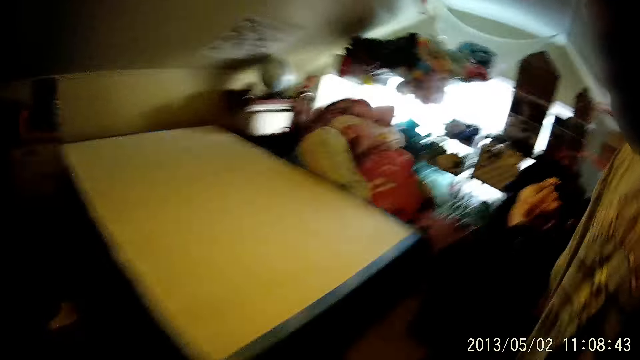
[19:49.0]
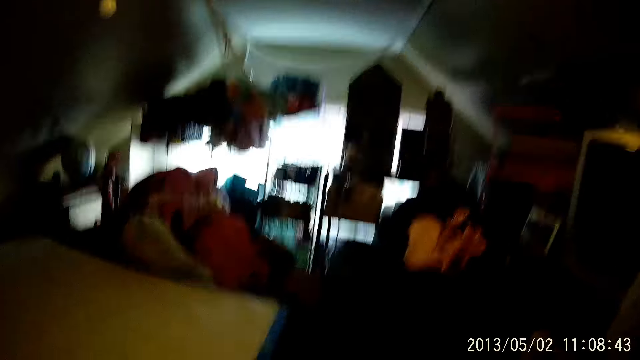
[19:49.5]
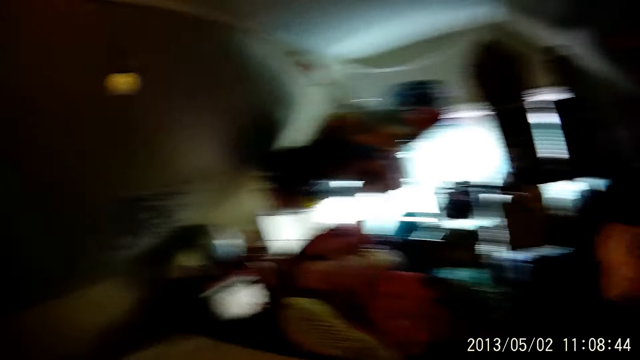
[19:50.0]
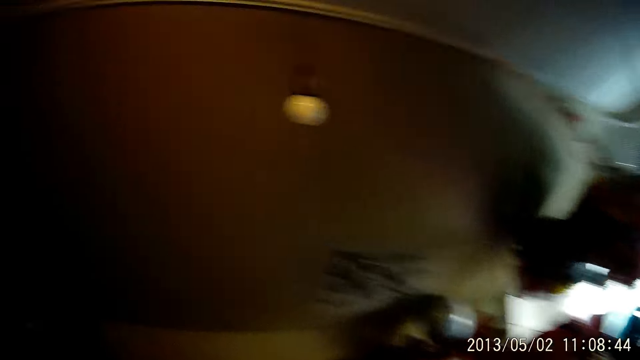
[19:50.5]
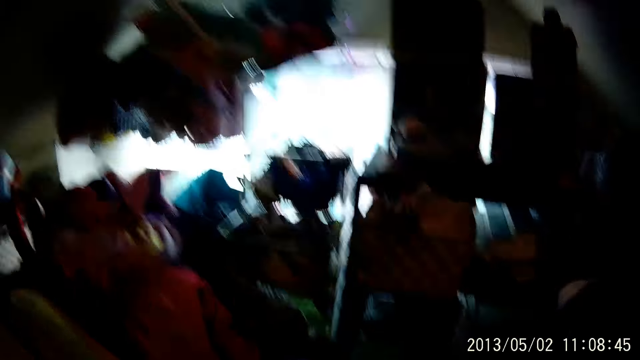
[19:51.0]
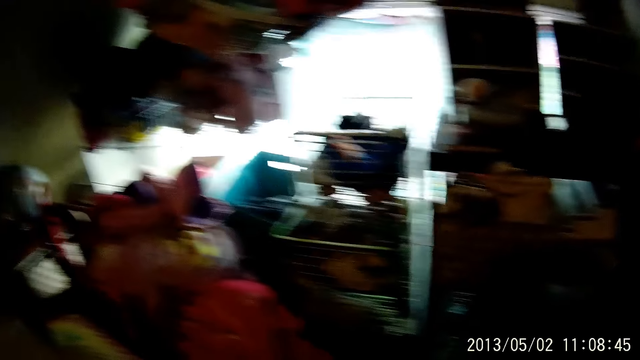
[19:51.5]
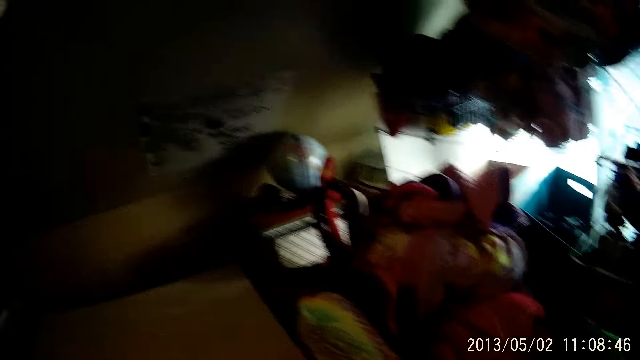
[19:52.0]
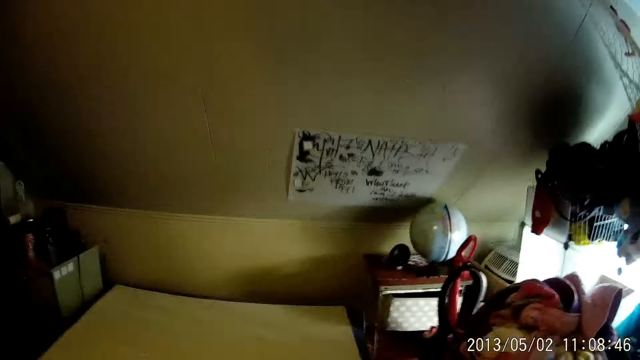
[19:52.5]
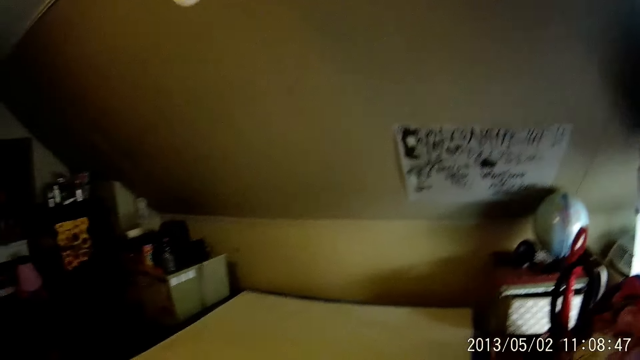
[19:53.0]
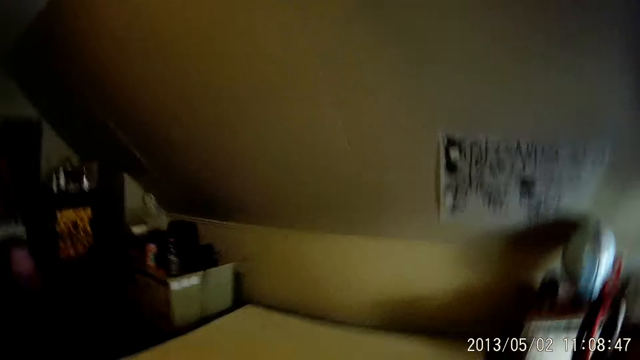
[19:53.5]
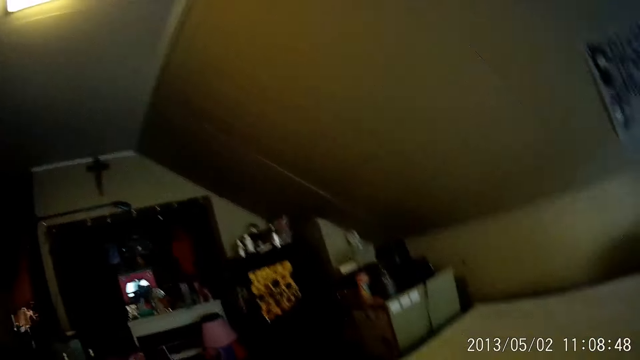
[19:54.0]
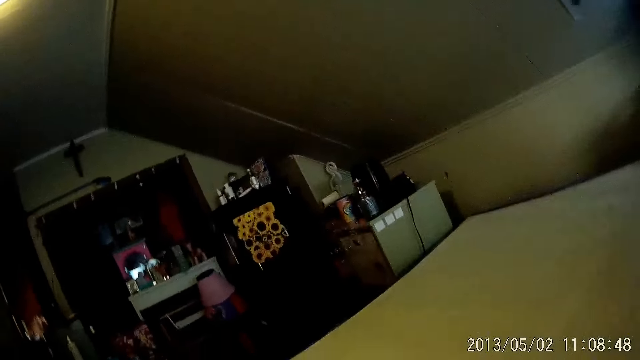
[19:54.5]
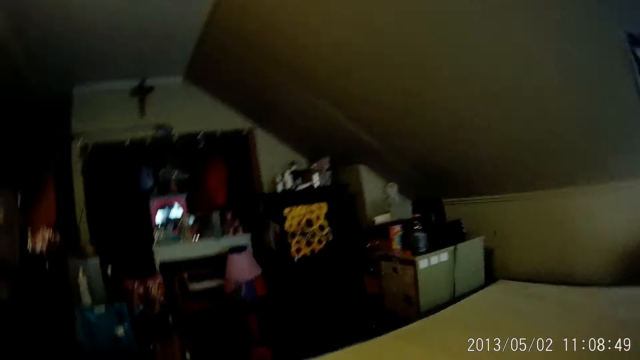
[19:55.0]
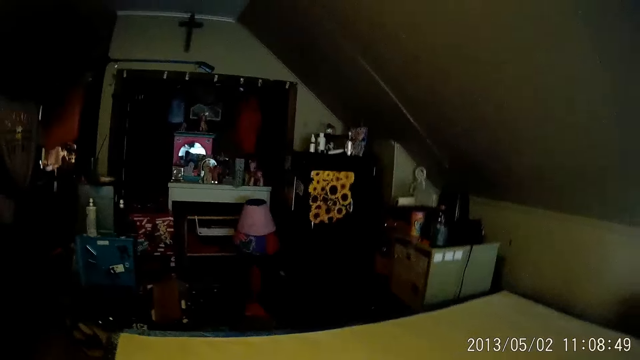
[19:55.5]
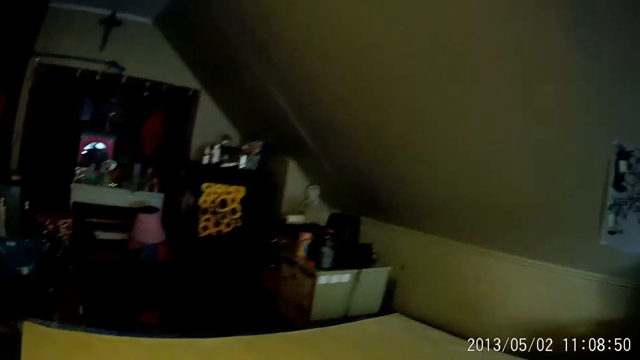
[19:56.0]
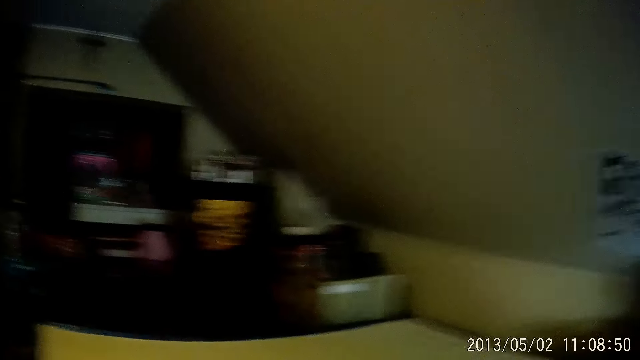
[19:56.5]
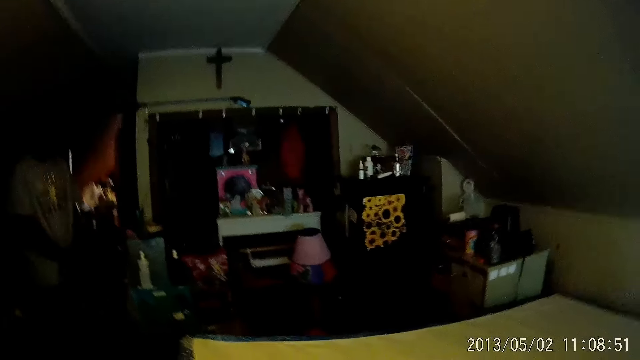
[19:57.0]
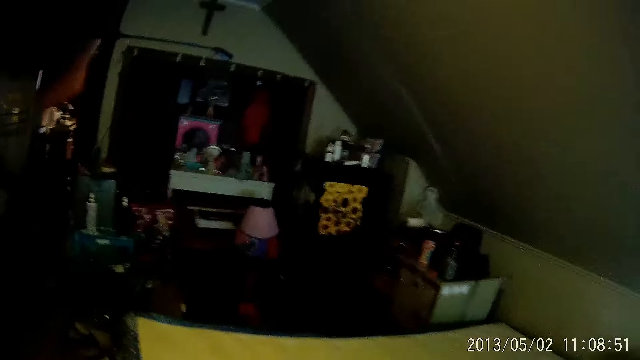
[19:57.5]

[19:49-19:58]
The camera wearer looks around.

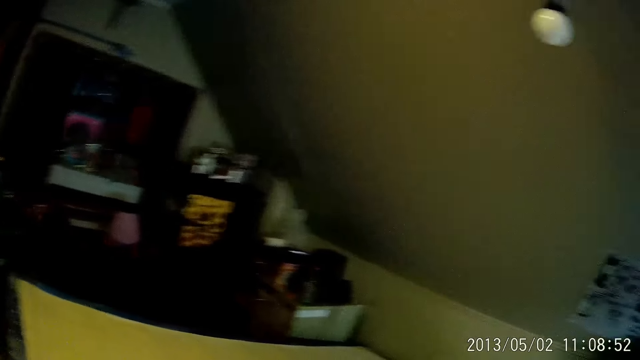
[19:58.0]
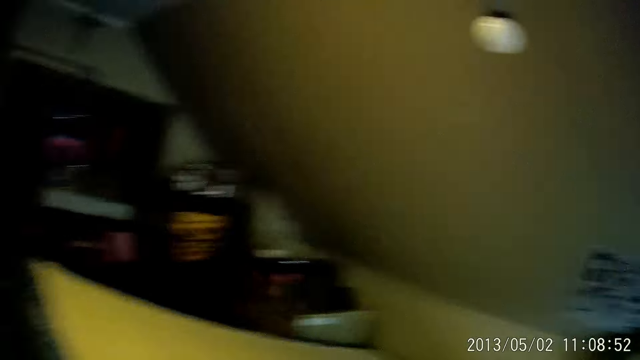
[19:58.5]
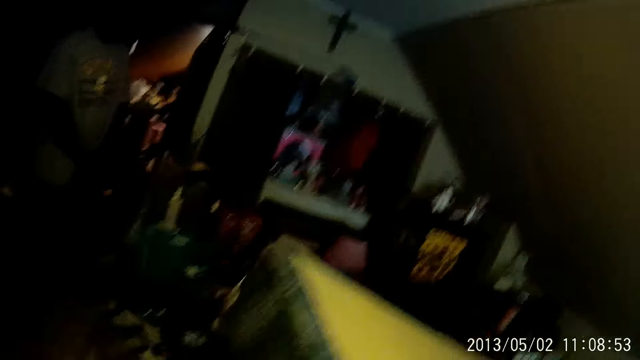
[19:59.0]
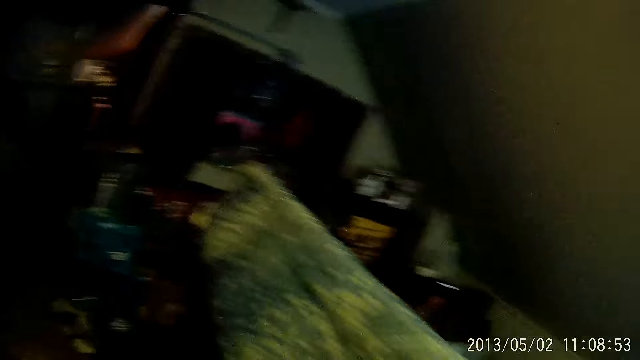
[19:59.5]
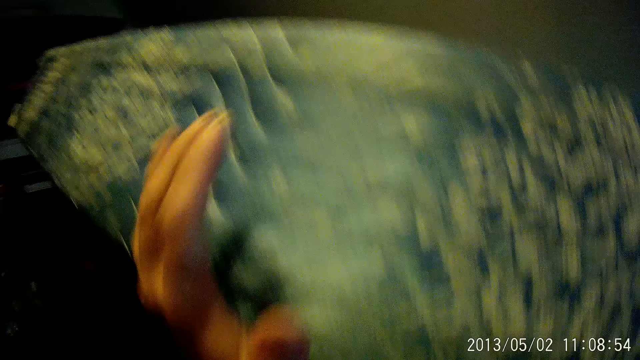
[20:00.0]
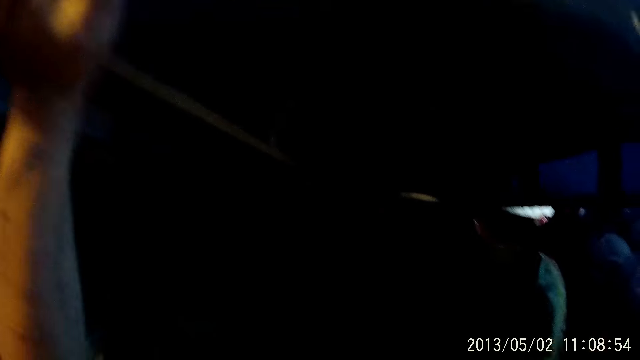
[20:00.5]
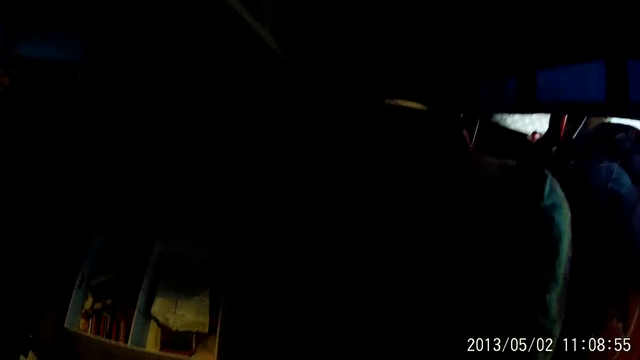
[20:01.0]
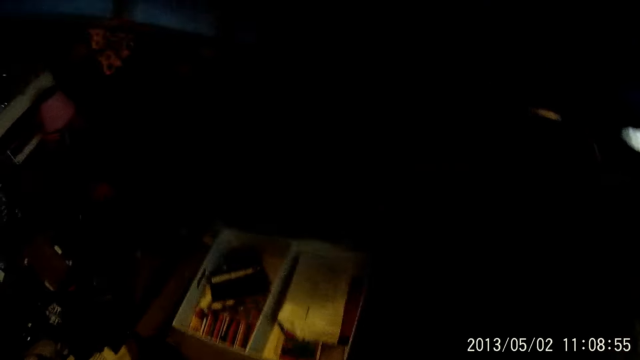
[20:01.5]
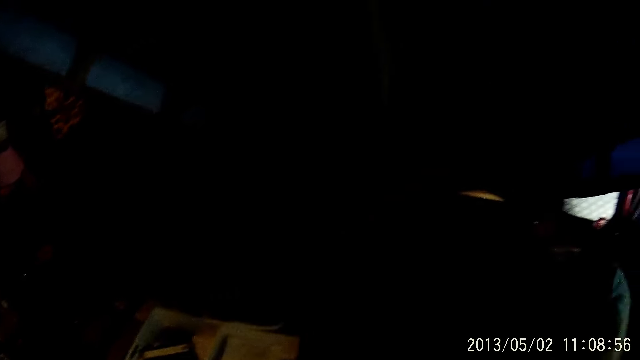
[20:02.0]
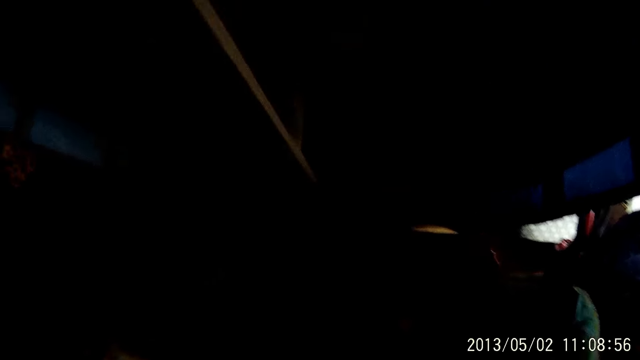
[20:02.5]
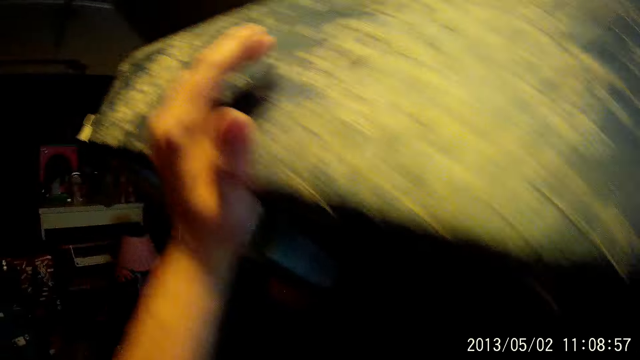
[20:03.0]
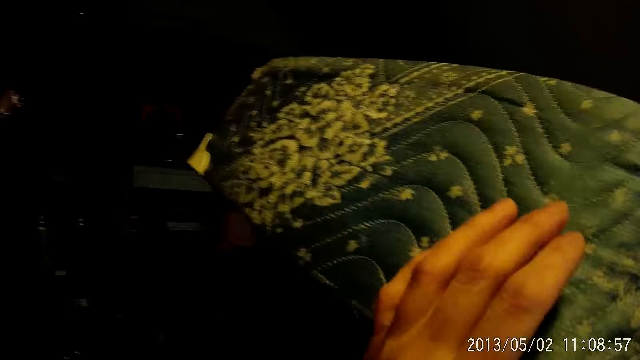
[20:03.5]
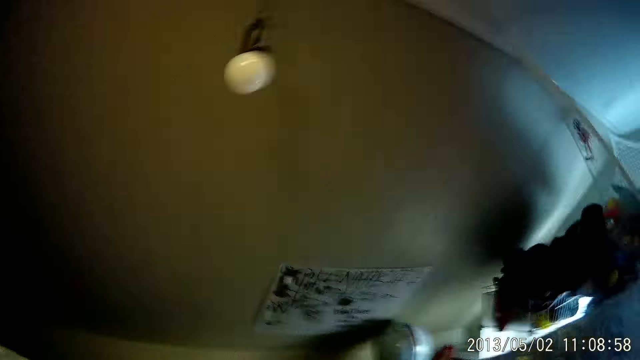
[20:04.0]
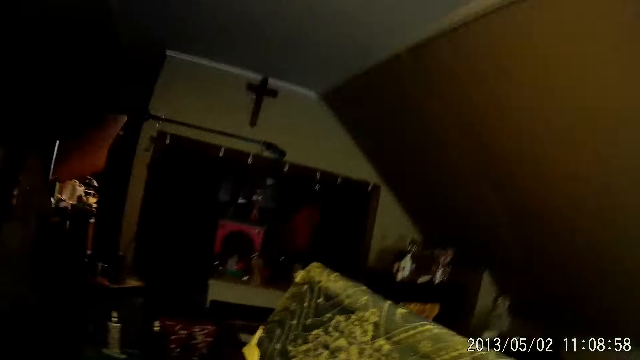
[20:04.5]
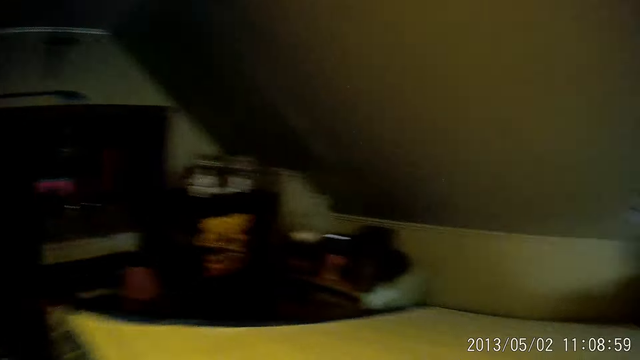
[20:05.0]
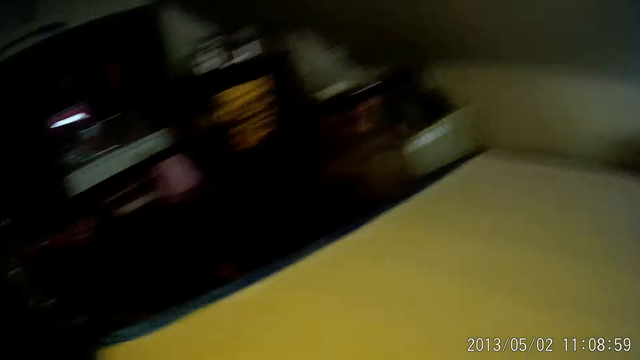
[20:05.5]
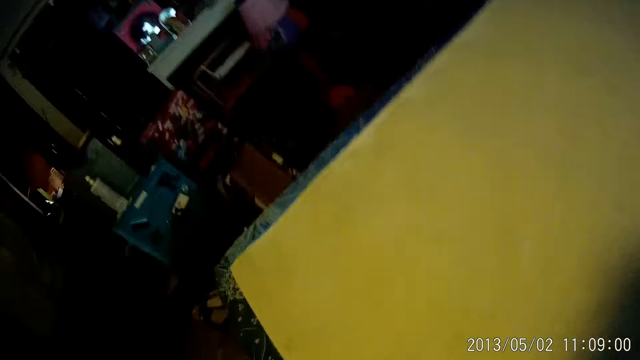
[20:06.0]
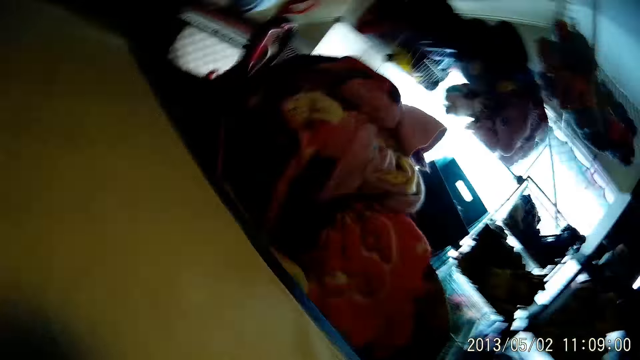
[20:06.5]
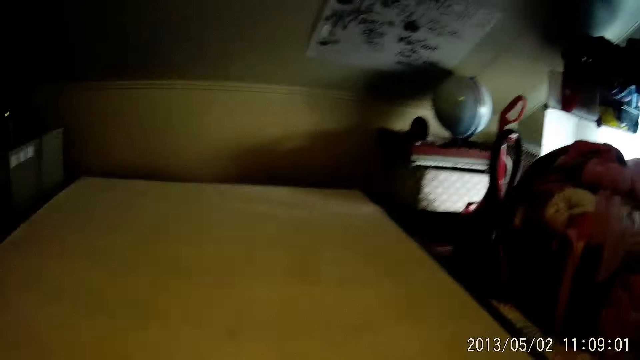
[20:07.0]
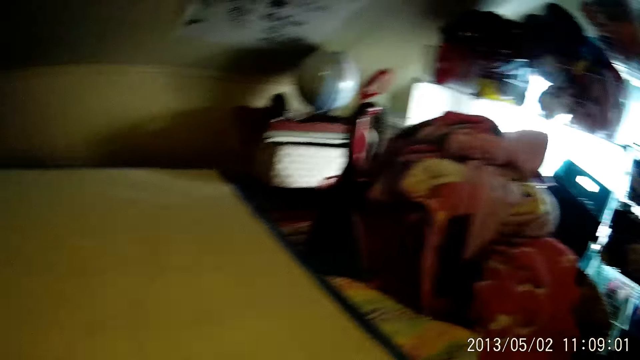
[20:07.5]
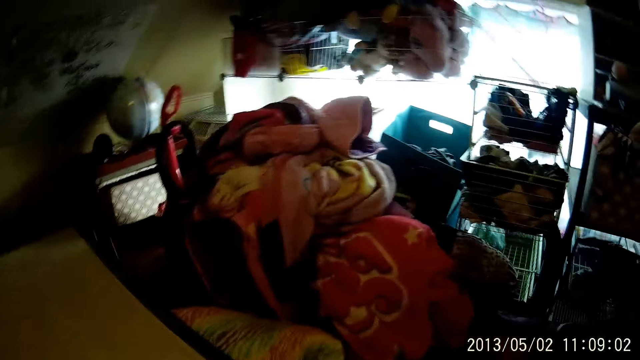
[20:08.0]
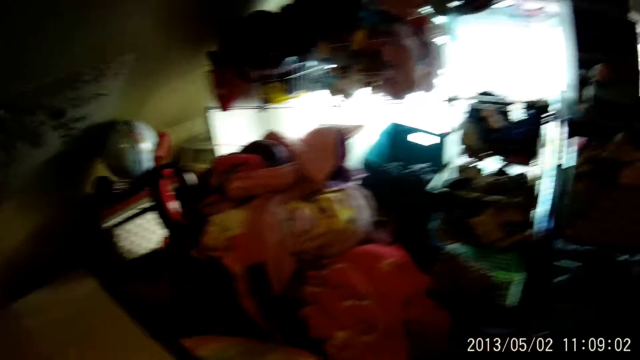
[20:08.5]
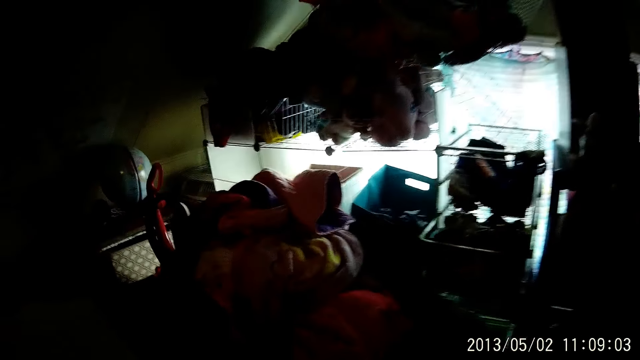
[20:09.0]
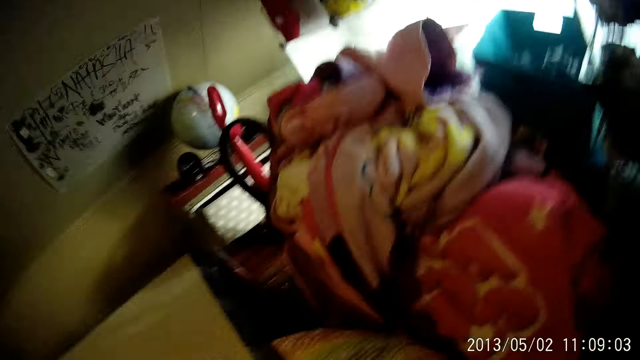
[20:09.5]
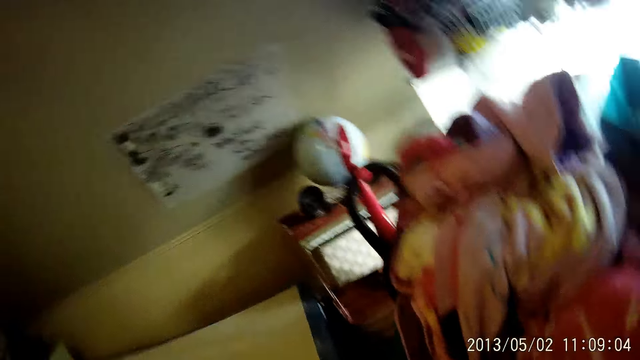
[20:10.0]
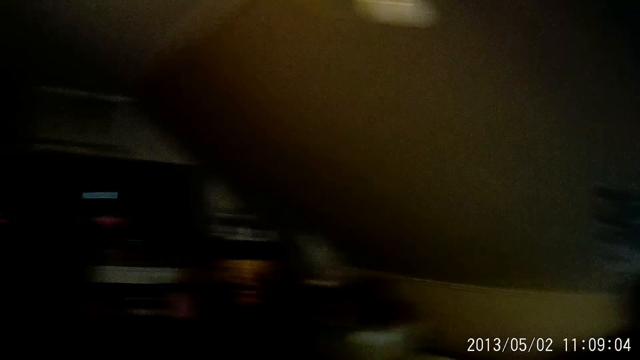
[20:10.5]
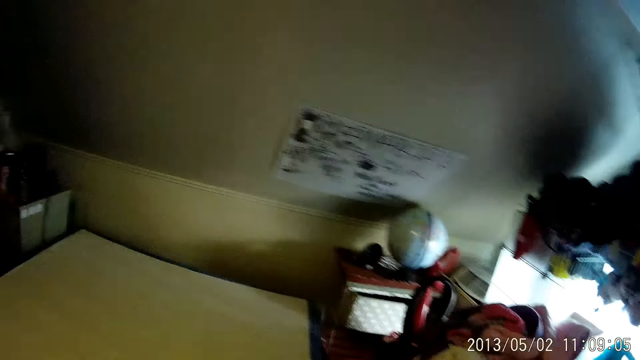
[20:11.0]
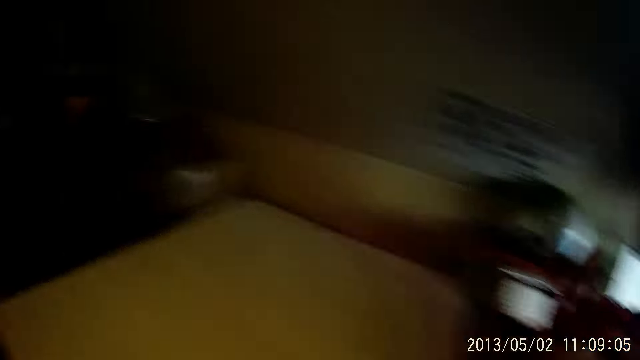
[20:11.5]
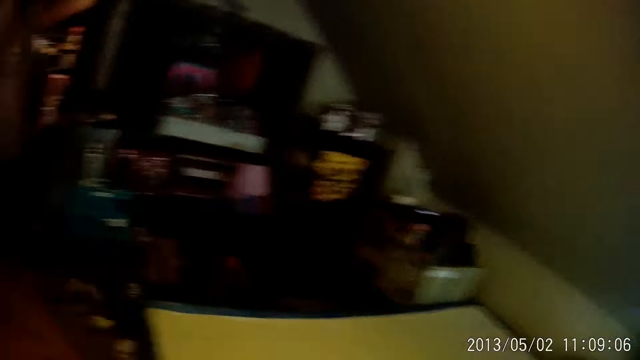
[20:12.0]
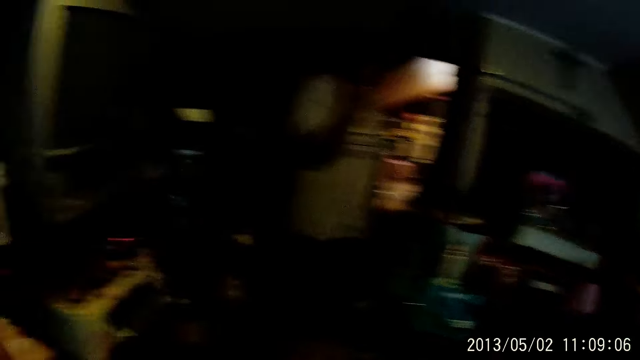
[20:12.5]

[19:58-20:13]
The camera wearer lifts a bed up with both hands. They look underneath the bed. They look around. They drop the bed. They look around.
